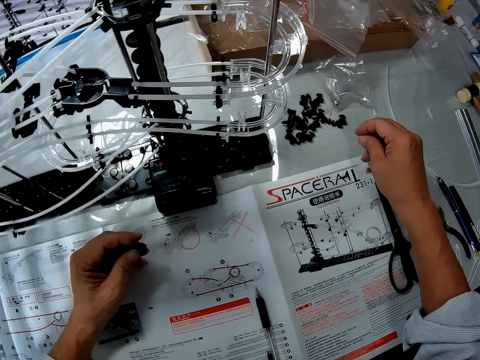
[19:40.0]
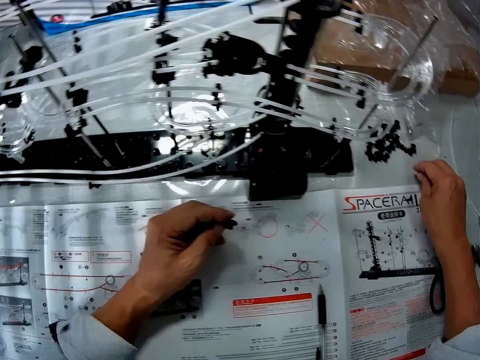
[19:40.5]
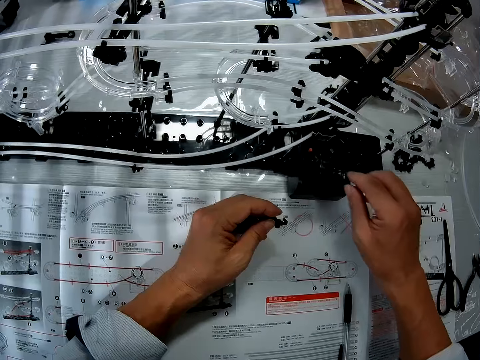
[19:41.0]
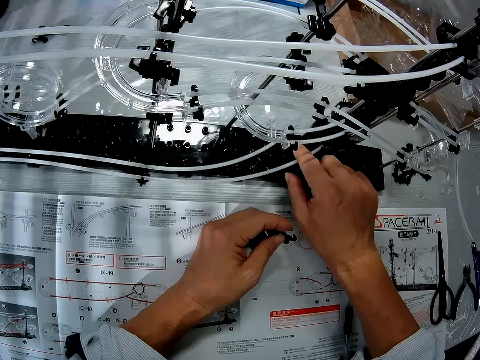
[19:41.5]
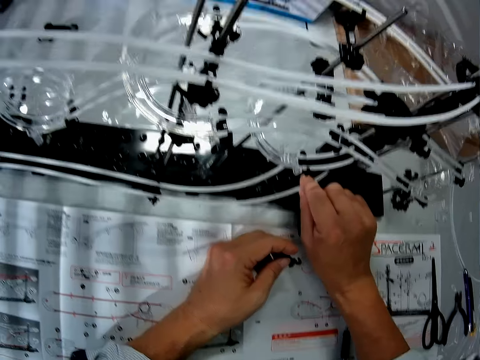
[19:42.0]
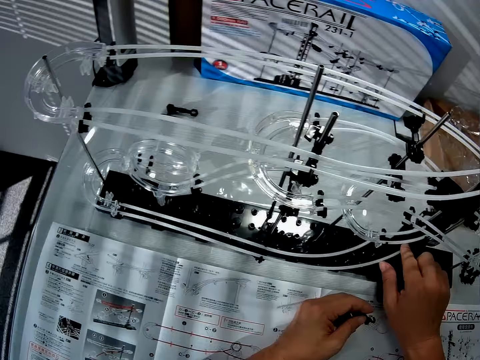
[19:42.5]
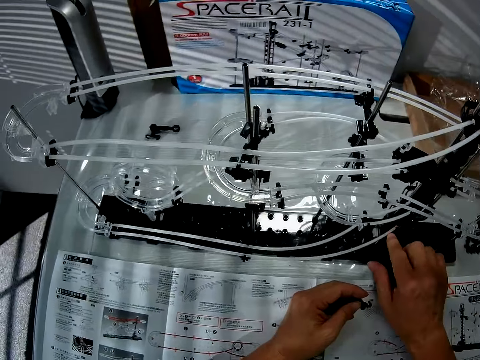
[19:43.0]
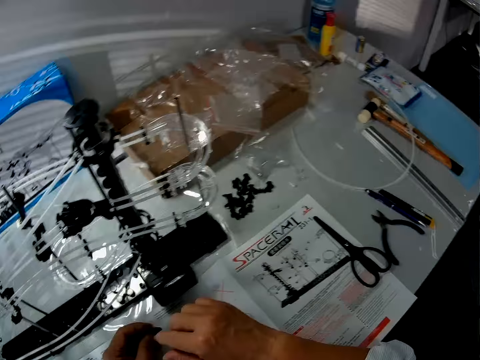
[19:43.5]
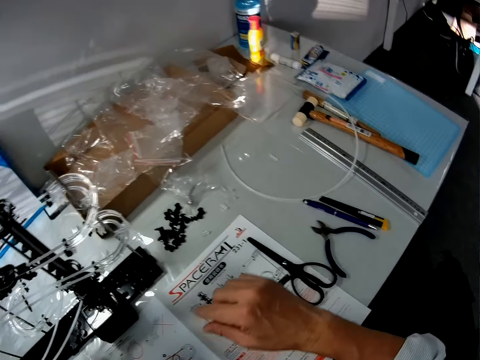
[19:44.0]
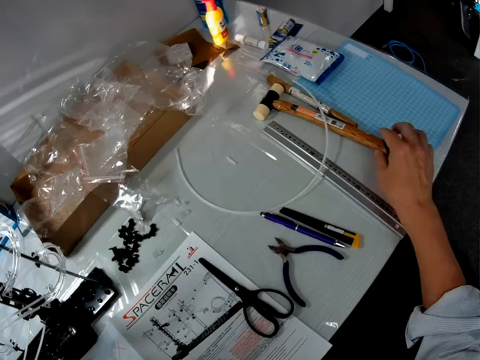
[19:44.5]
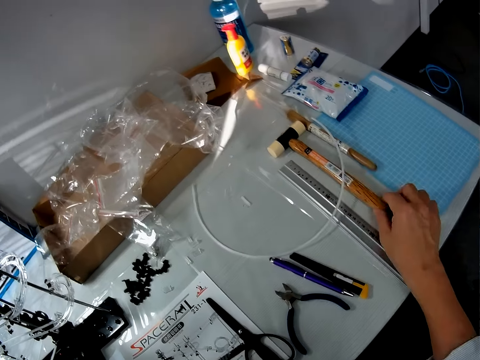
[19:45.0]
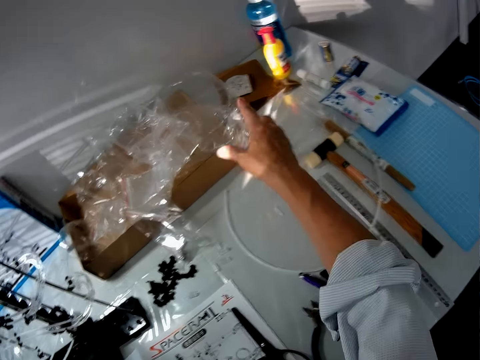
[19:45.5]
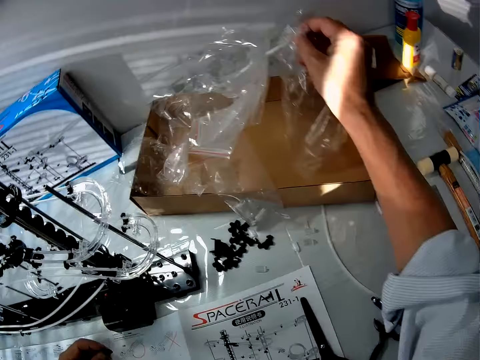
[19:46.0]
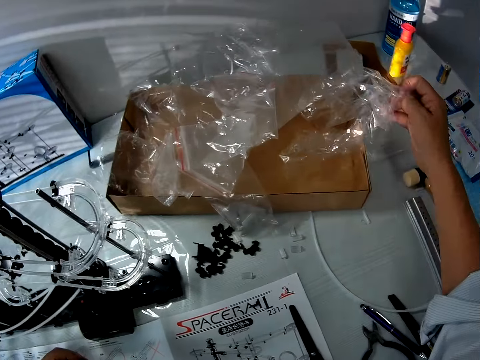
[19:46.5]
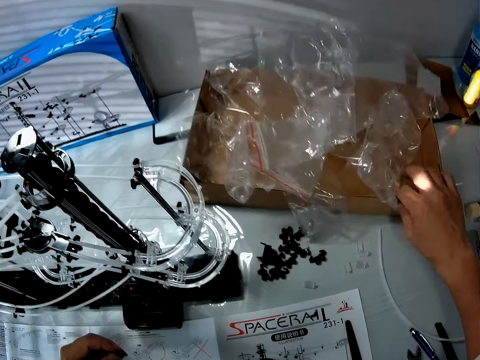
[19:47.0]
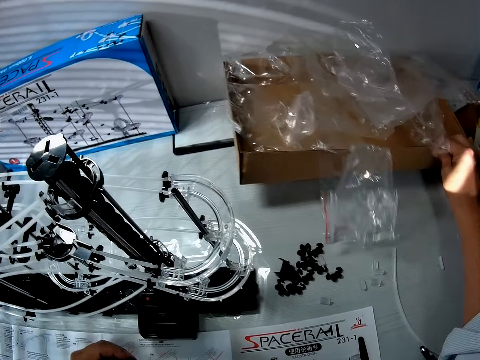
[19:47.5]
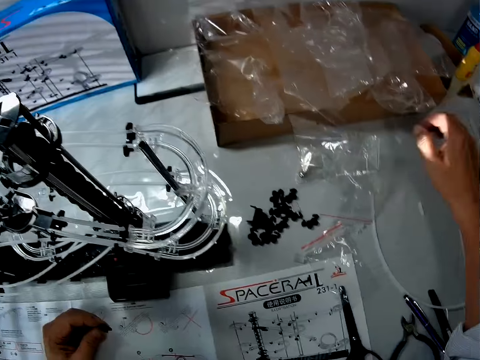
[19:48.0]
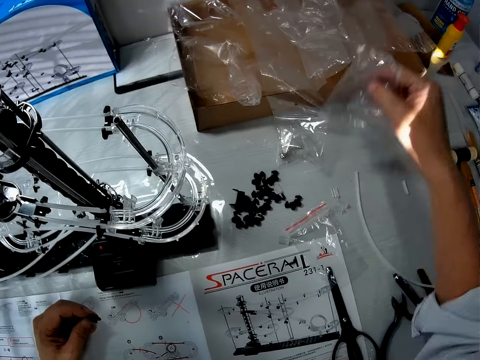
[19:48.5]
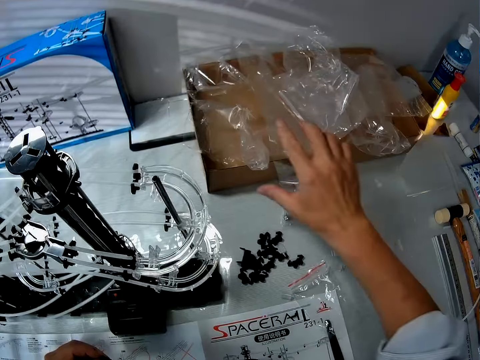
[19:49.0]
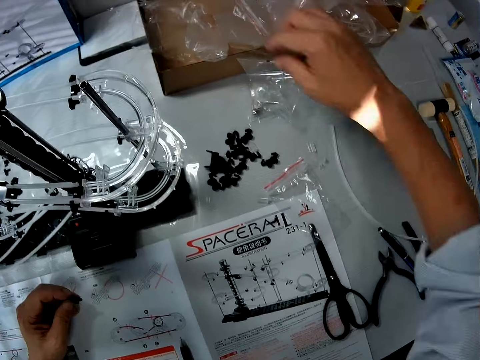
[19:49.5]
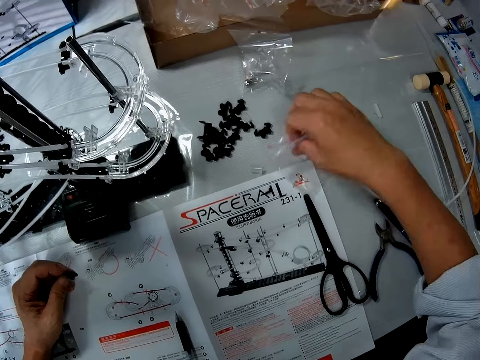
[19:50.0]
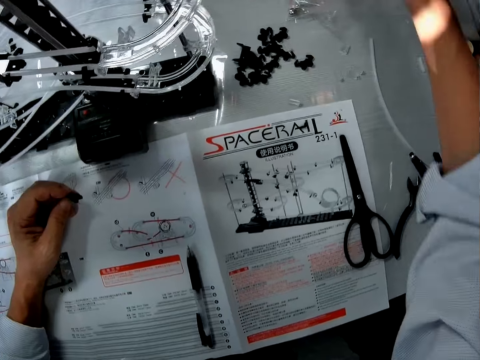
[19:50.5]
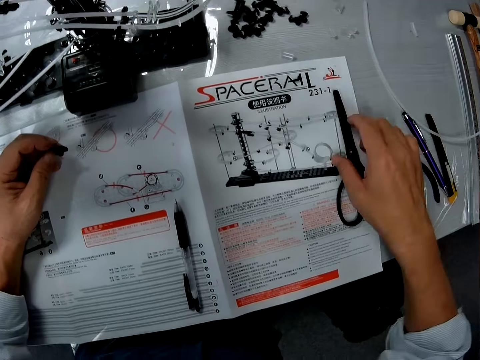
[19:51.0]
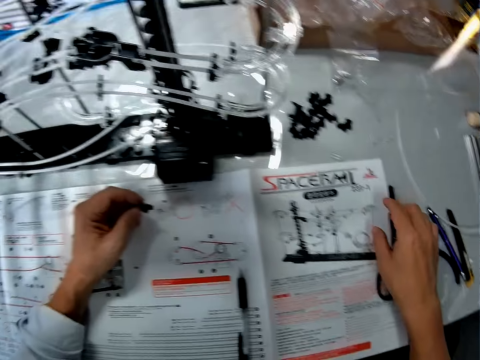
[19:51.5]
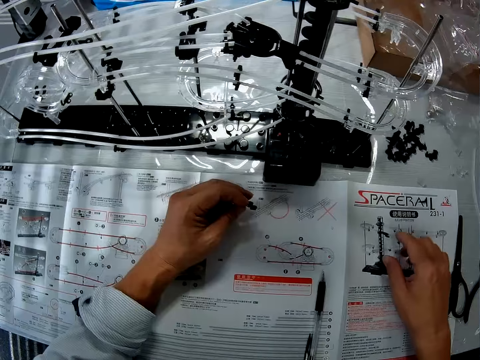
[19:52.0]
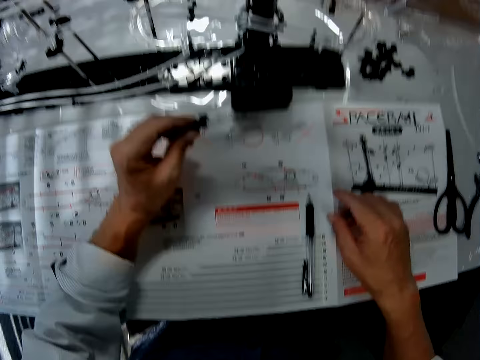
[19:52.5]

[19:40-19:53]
The camera wearer picks up the plastic craft from the table. They put the plastic craft on the table. They hold the pipe craft of the space rail craft. They stare at the space rail craft. They remove the hand from the space rail craft. They move the camera. They move the hand. They move the hammer on the table. They remove the hand from the hammer. They hold the nylon paper. They move the nylon paper and the box. They remove the hand from the nylon paper. They pick up the nylon paper from the table. They put the nylon paper on the box. They pick up the nylon paper from the table. They put the nylon paper on the box. They hold the scissors on the manual paper. They touch the scissors. They remove the hand from the scissors.

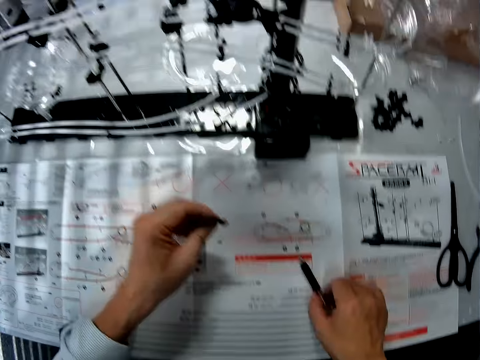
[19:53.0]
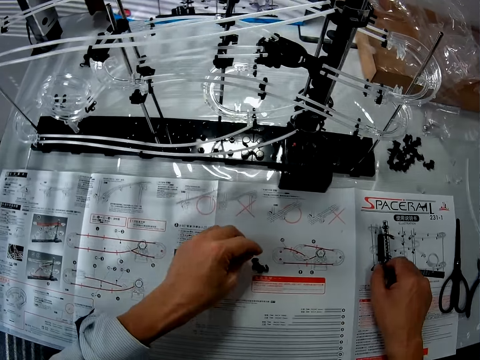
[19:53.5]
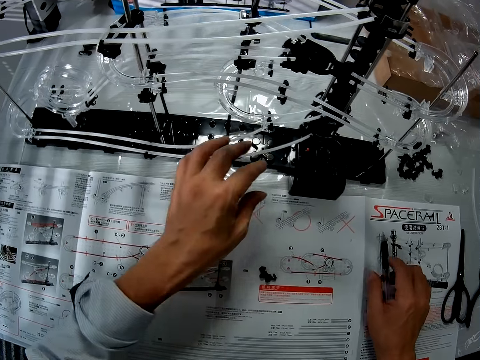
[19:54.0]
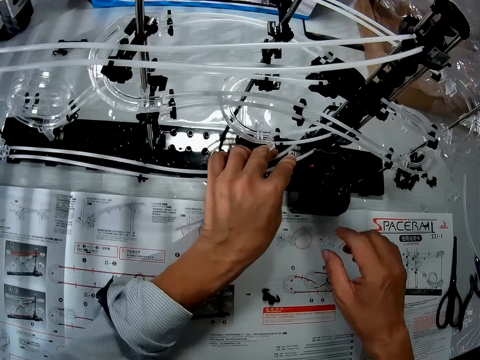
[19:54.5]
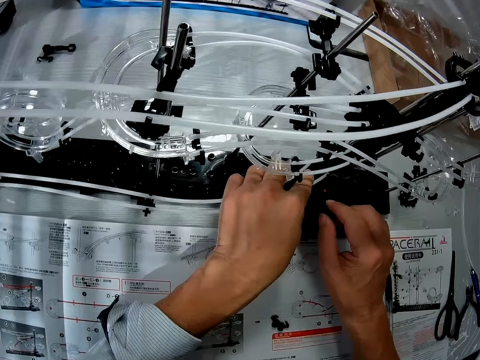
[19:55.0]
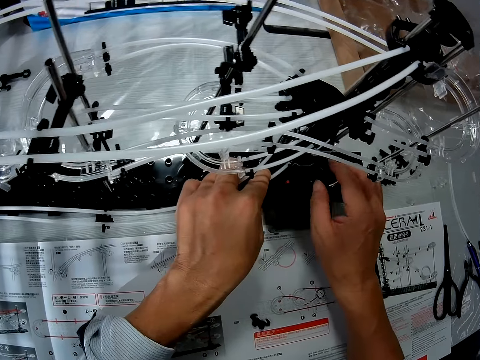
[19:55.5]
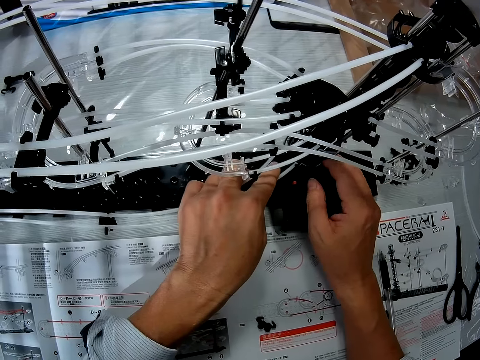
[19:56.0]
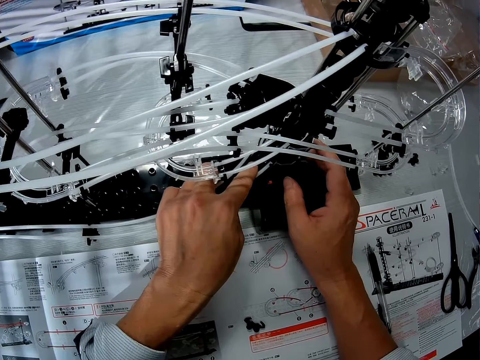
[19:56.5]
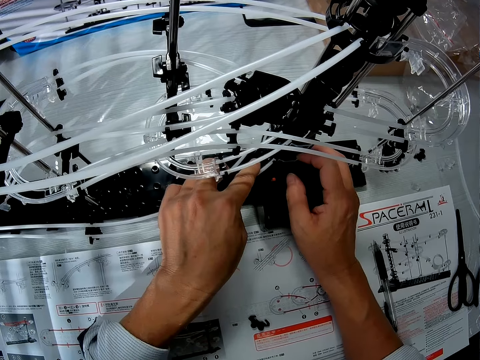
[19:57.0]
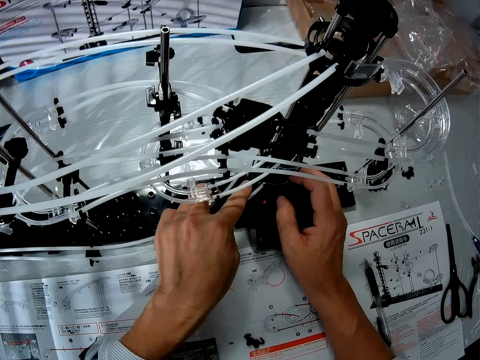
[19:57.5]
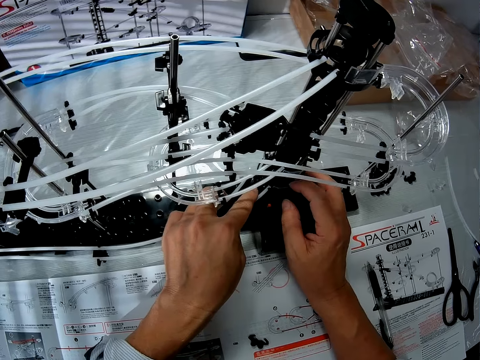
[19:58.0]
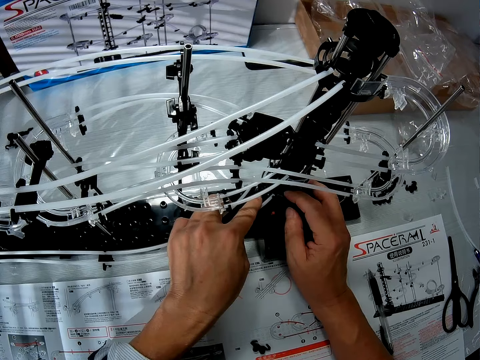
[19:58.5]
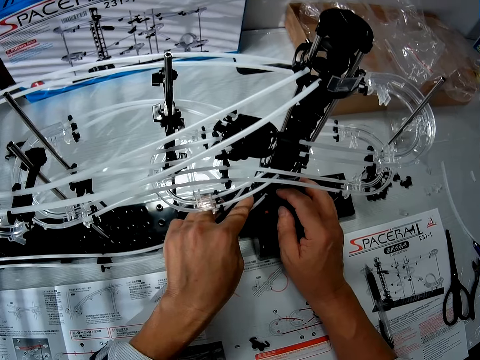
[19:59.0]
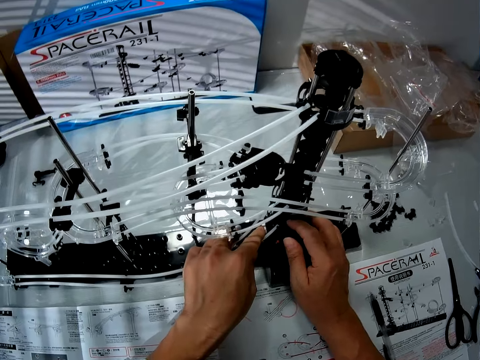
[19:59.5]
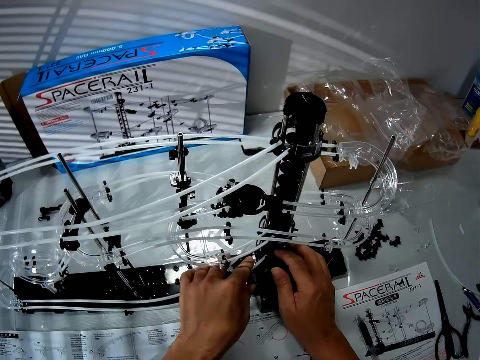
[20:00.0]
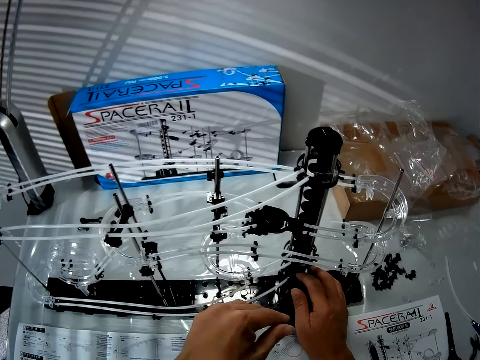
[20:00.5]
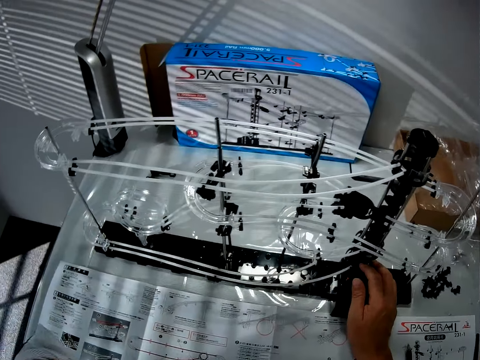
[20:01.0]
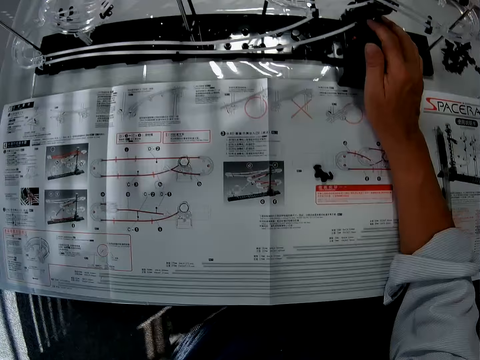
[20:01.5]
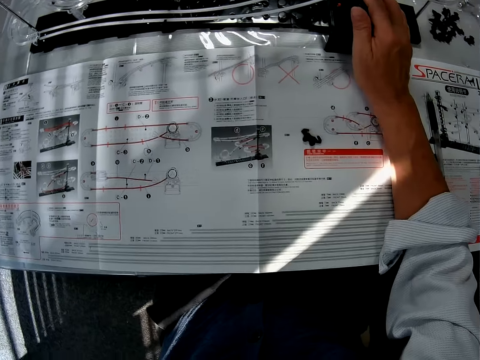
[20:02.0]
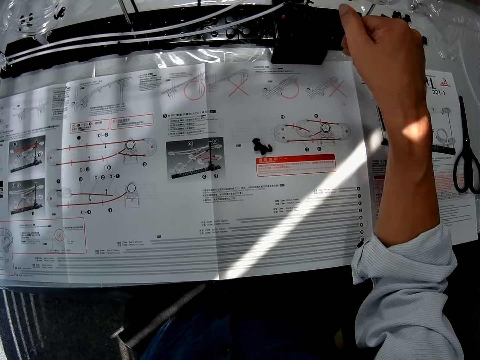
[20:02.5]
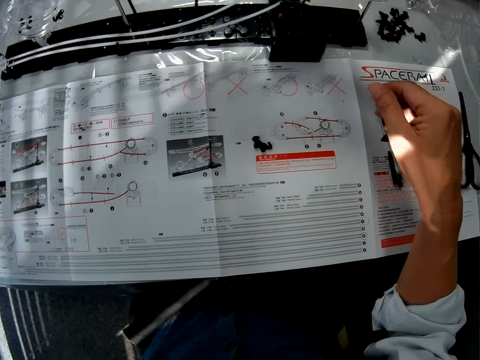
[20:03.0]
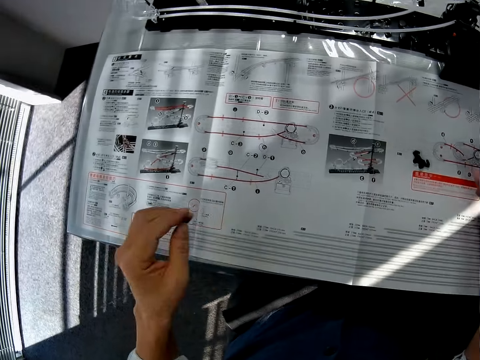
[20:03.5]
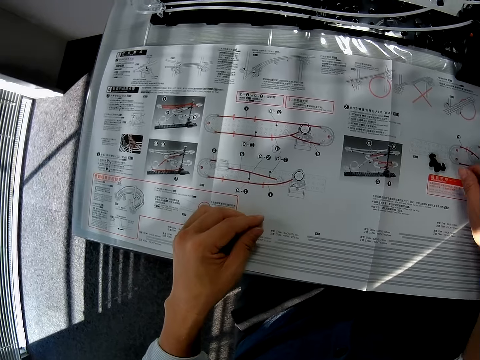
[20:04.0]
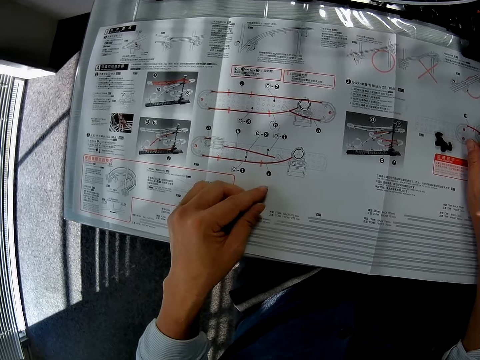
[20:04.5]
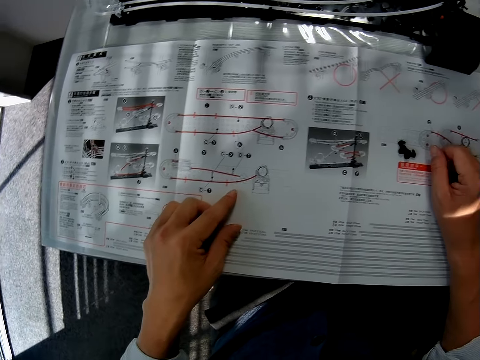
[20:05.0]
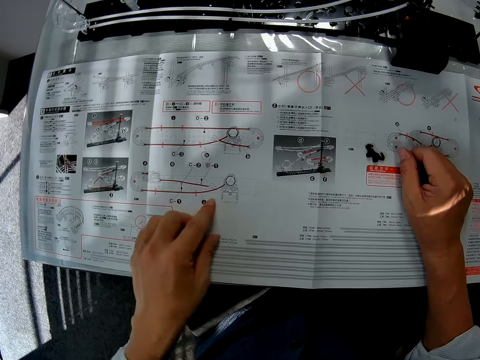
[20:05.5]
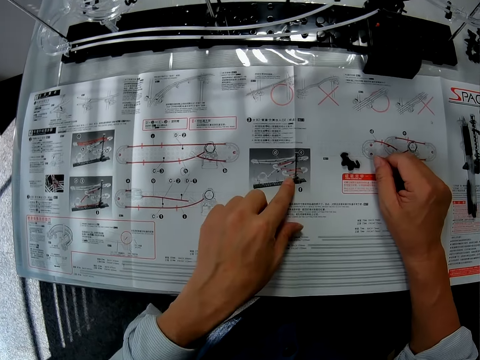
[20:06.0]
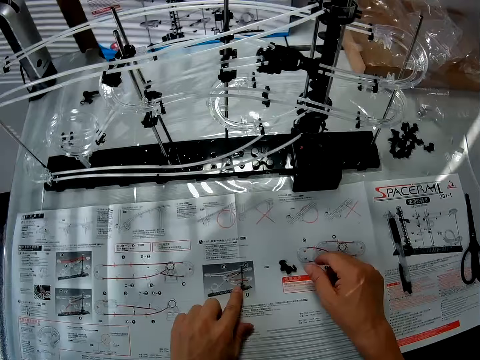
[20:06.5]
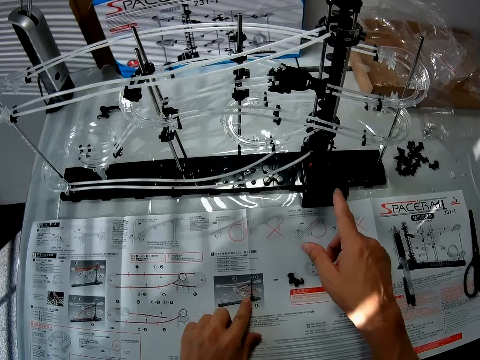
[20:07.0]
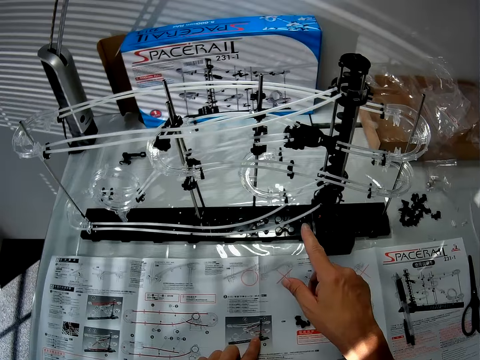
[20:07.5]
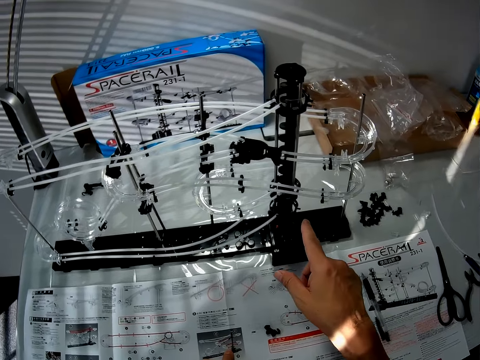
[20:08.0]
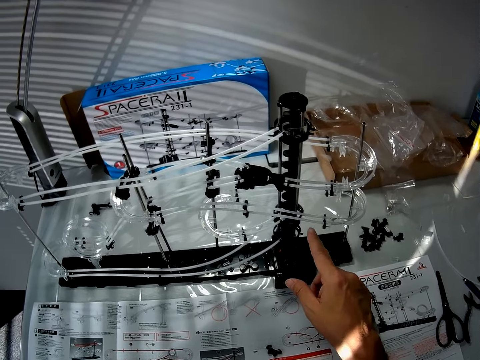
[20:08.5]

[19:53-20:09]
The camera wearer picks up the pen from the manual paper. They touch the pen. They put the plastic craft on the manual paper. They put the pen on the manual paper. They hold the pipe crafts of the space rail craft. They stare at the space rail craft. They touch the space rail. They remove the hand from the space rail craft. They move the camera. They stare at the manual paper. They remove the hand from the space rail craft. They put the hands on the manual paper. They stare at the manual paper. They touch the instruction paper. They move the hand.
